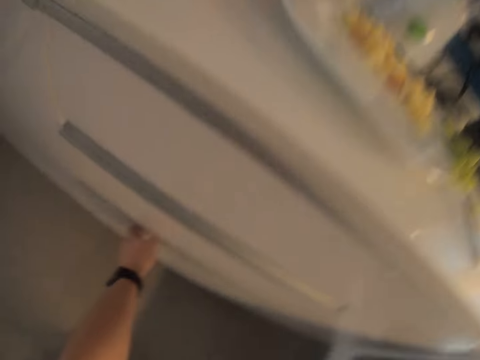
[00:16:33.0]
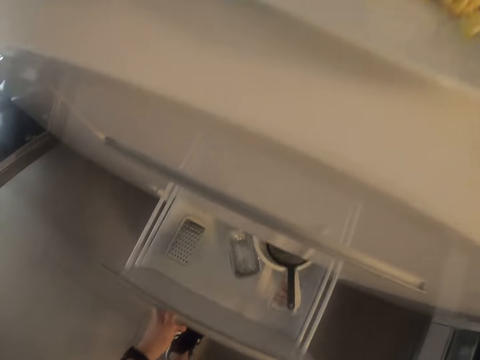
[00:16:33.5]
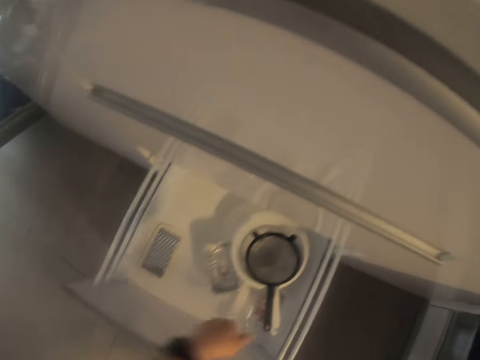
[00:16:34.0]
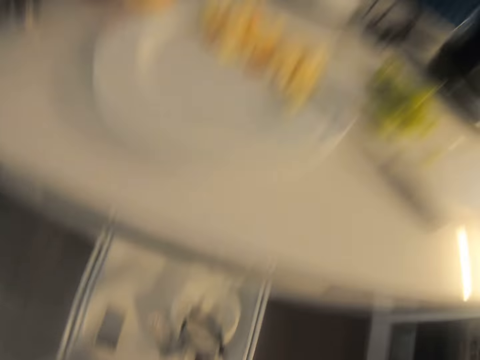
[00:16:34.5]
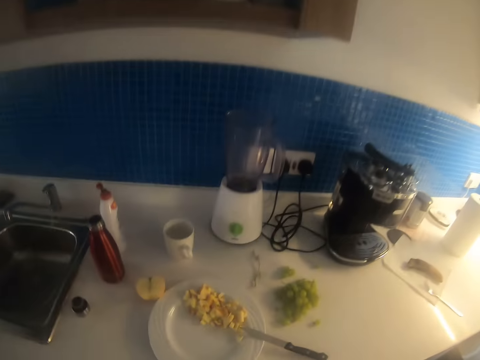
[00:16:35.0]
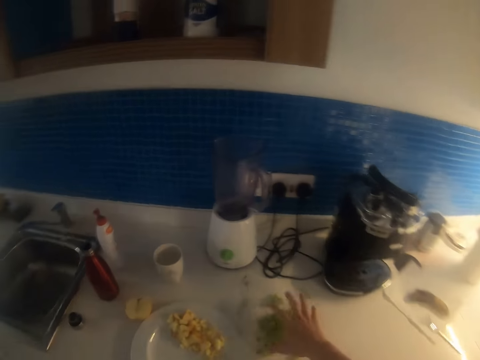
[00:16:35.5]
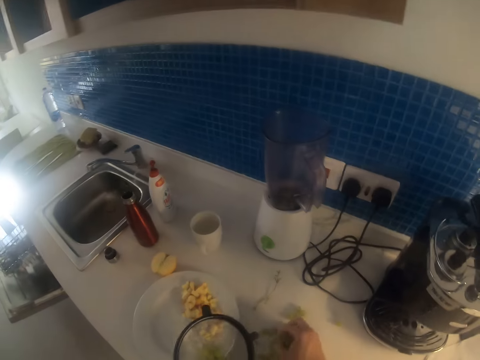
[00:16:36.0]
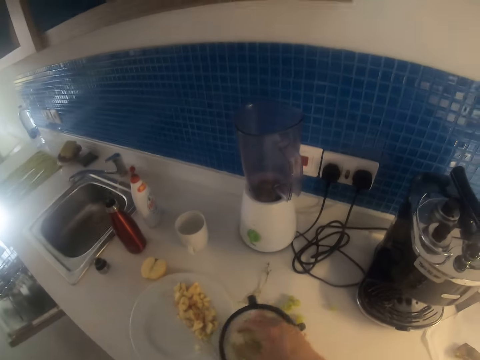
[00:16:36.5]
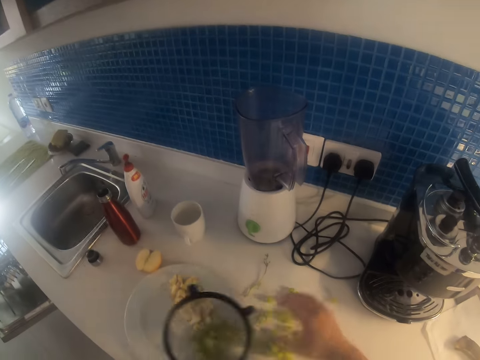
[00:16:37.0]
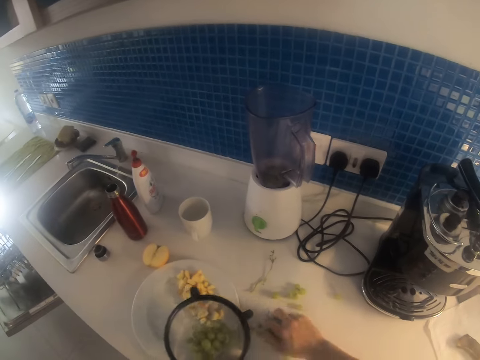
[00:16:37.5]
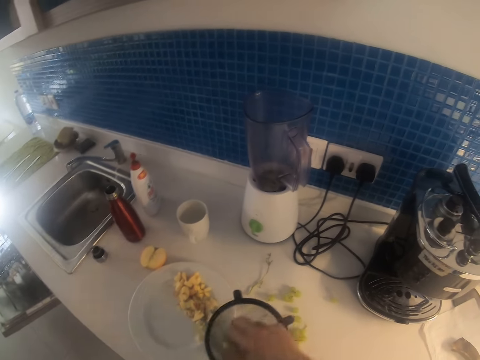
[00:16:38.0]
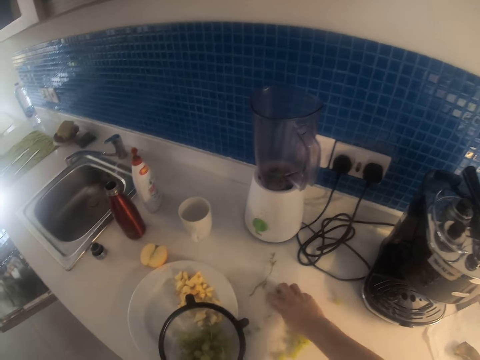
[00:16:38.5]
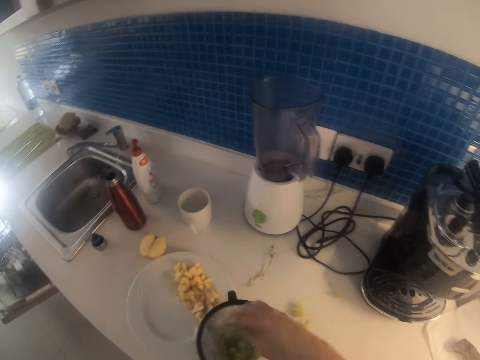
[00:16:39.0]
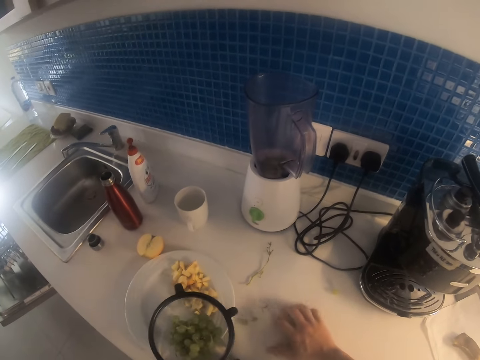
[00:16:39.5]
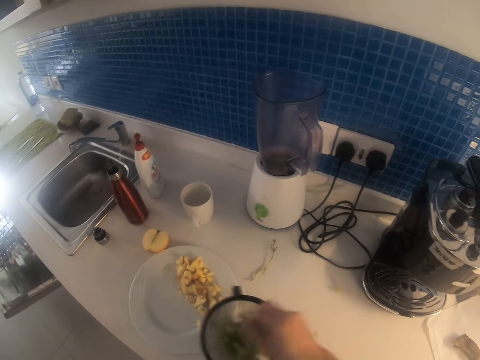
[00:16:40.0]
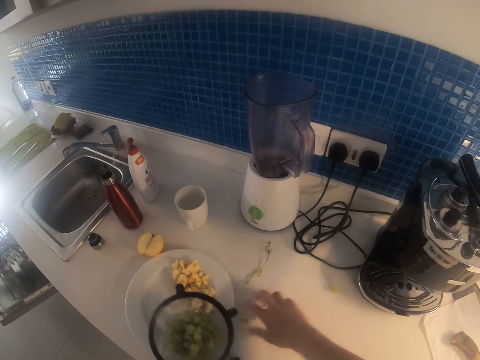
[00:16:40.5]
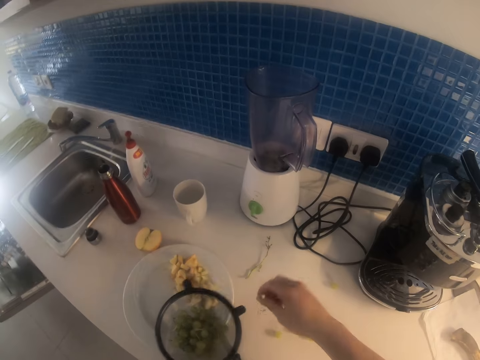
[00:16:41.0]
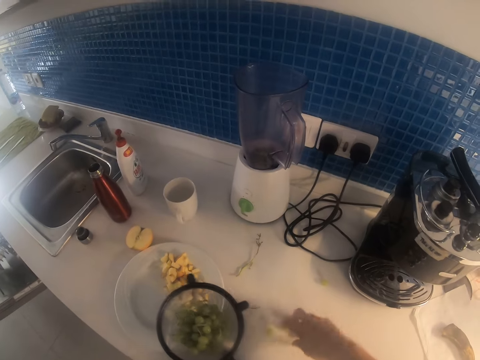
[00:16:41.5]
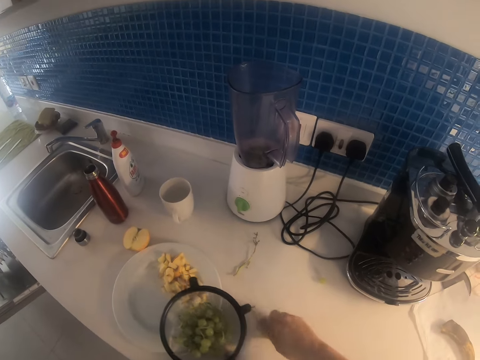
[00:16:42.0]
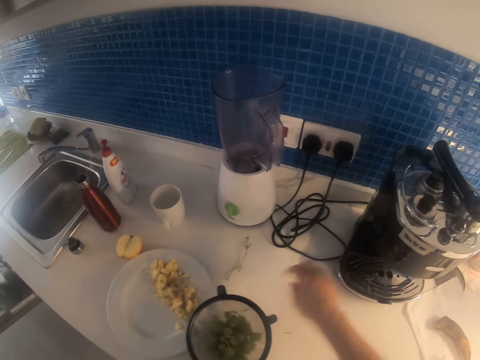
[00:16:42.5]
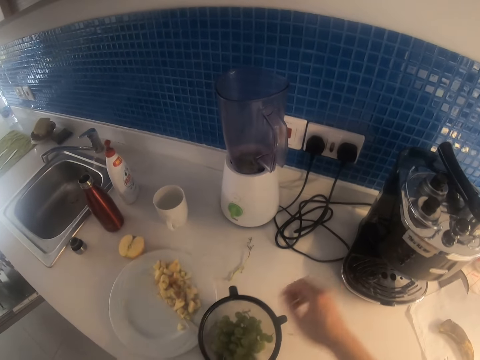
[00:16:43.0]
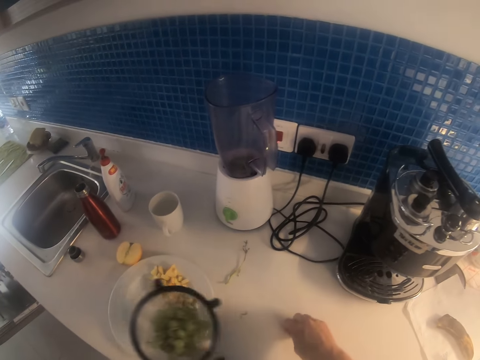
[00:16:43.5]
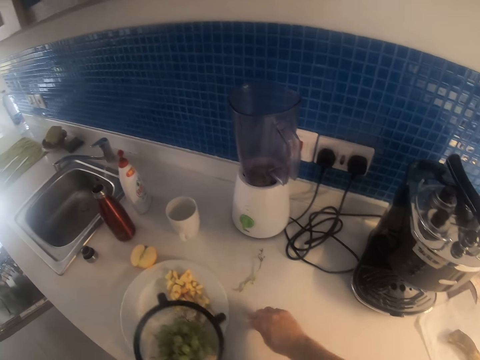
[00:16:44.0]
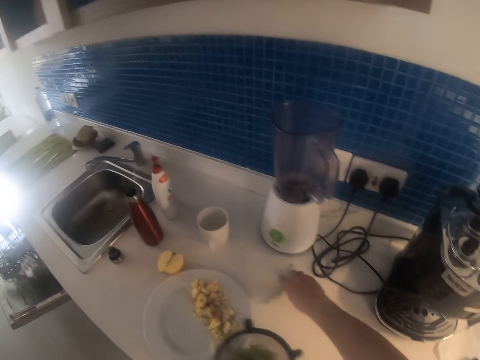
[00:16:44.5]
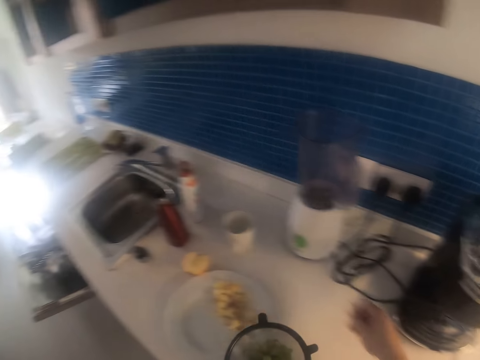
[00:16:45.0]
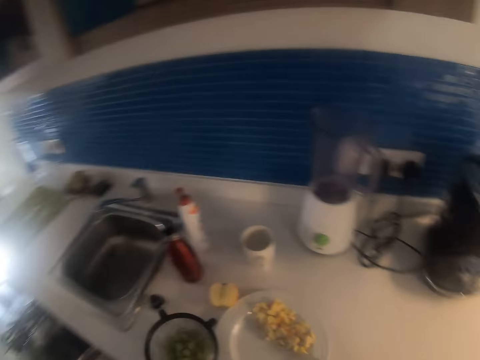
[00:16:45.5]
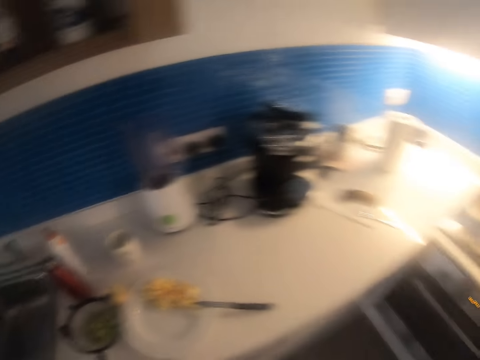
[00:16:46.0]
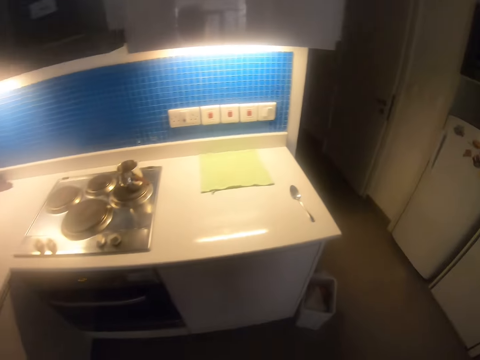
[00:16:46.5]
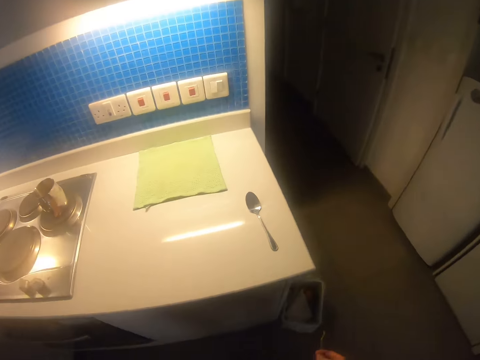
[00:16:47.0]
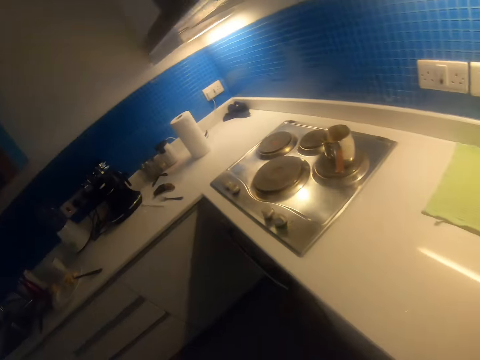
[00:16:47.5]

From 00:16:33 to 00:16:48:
The camera wearer pulls the drawer. They pick up a strainer sieve. They look at the table. They pick up the grapes. They put the grapes into the strainer sieve. They pick up the grapes. They put the grapes into the strainer sieve. They pick up the grapes. They put the grapes into the strainer sieve. They pick up the grapes. They put the grapes into the strainer sieve. They pick up the grapes. They put the grapes into the strainer sieve. They pick up the grapes. They pick up the rachis. They walk around.

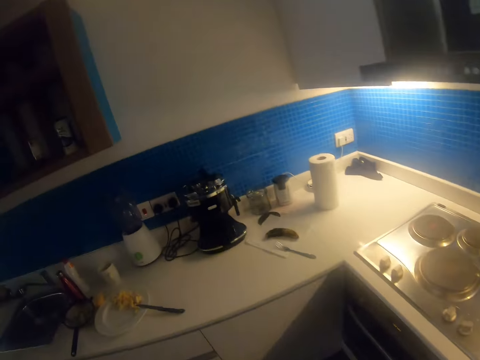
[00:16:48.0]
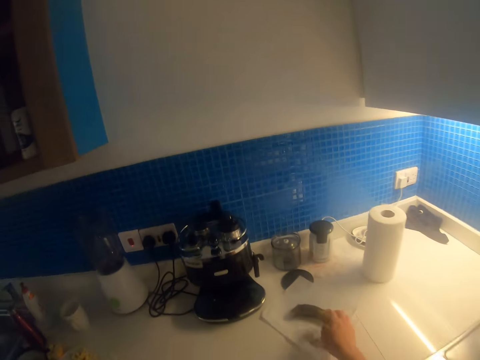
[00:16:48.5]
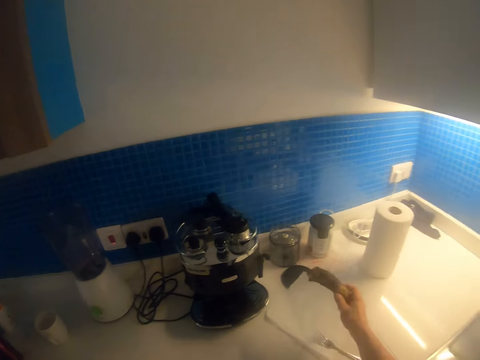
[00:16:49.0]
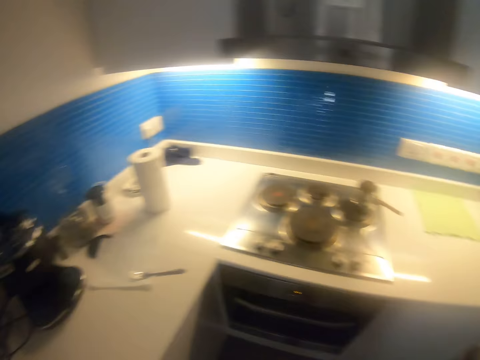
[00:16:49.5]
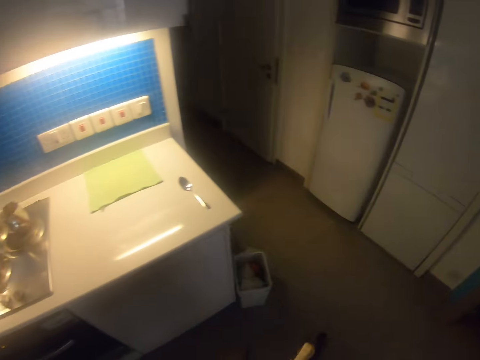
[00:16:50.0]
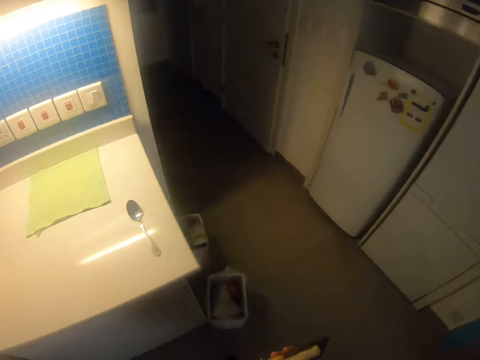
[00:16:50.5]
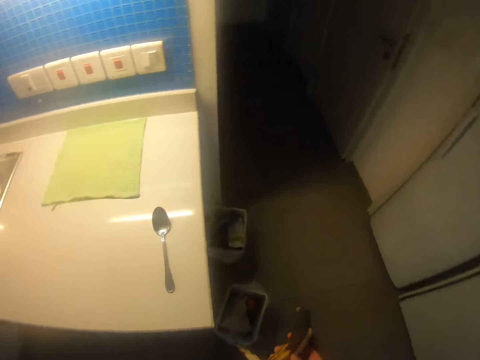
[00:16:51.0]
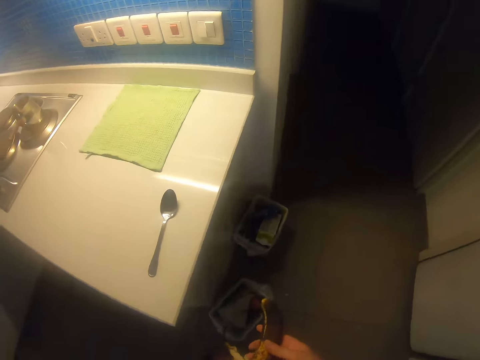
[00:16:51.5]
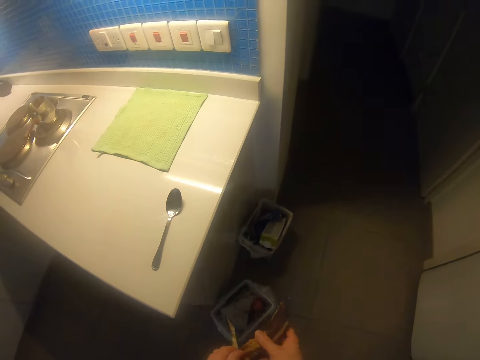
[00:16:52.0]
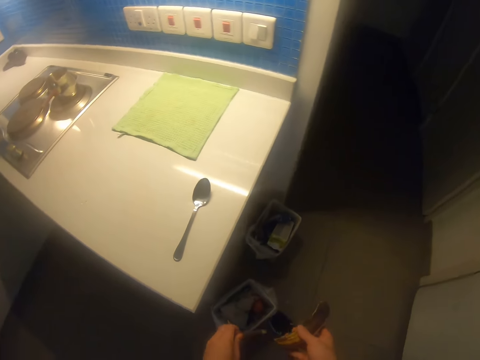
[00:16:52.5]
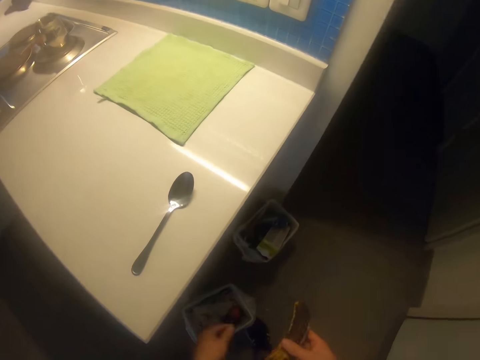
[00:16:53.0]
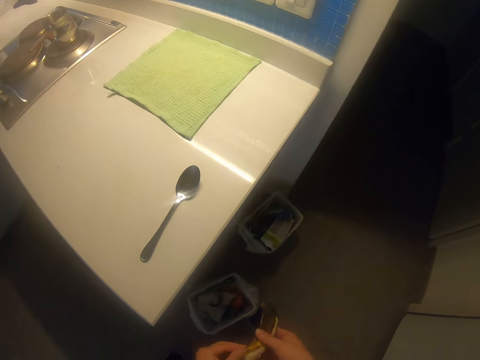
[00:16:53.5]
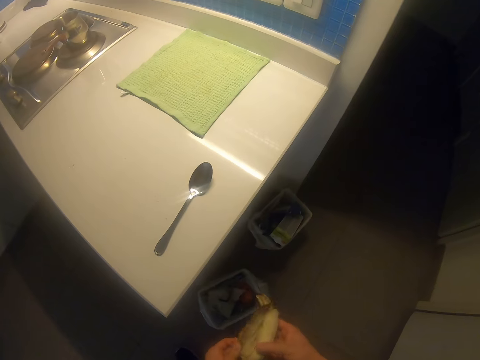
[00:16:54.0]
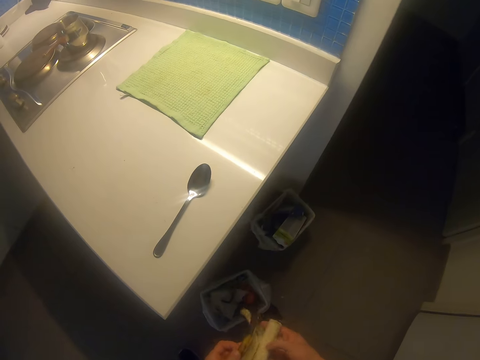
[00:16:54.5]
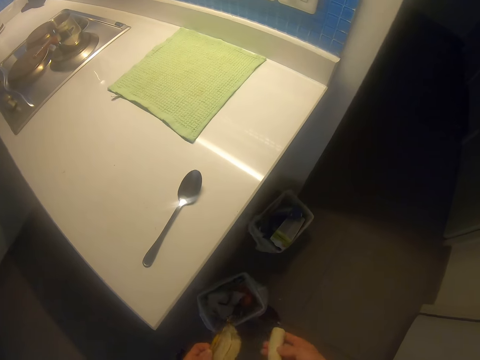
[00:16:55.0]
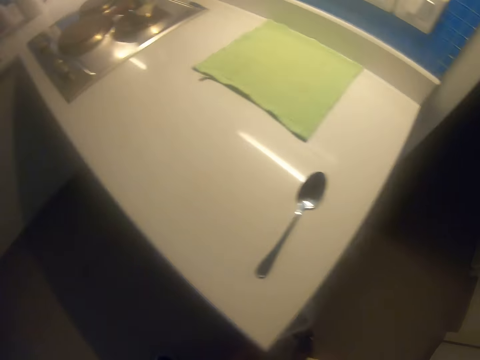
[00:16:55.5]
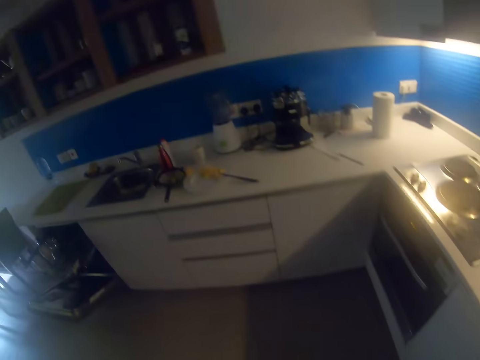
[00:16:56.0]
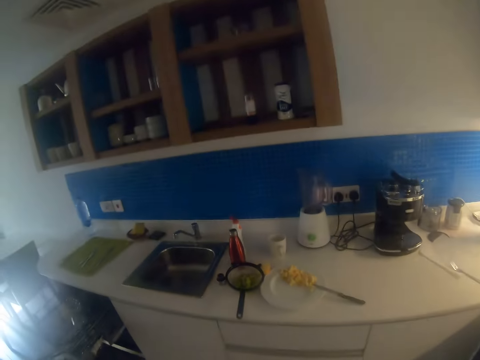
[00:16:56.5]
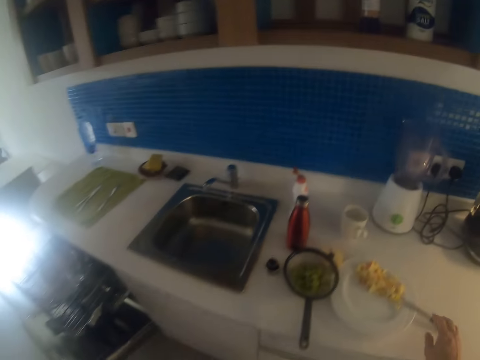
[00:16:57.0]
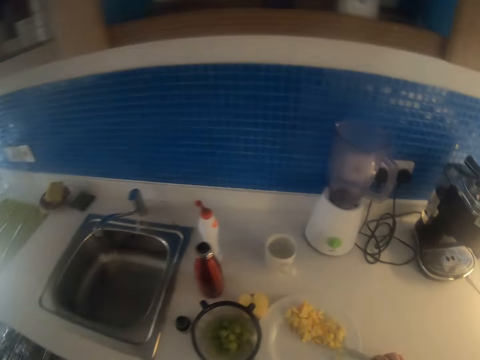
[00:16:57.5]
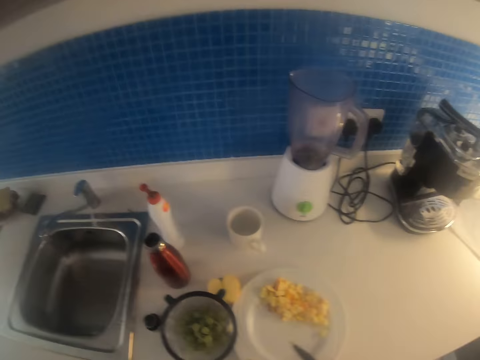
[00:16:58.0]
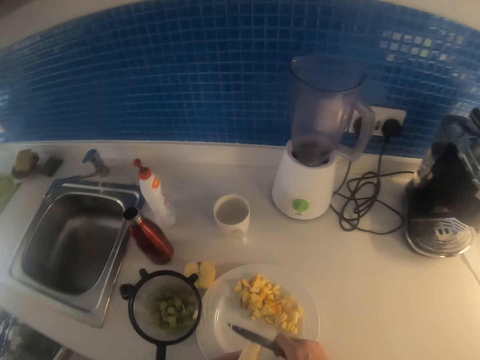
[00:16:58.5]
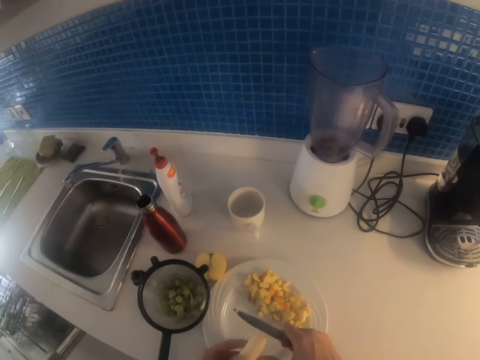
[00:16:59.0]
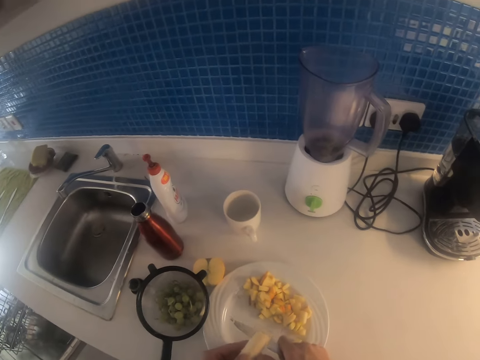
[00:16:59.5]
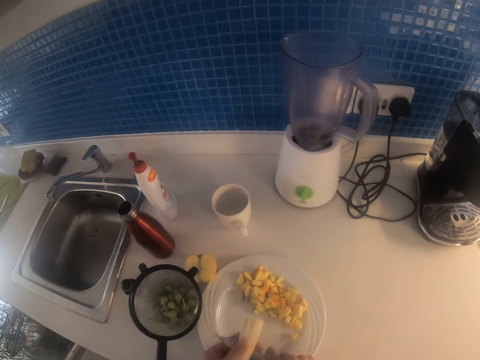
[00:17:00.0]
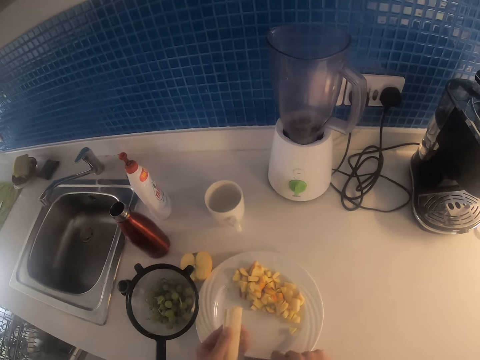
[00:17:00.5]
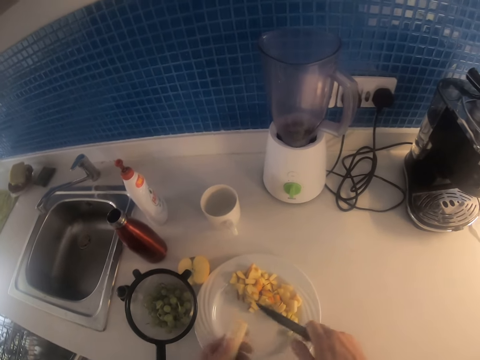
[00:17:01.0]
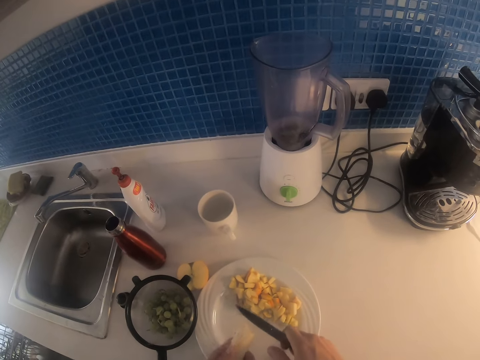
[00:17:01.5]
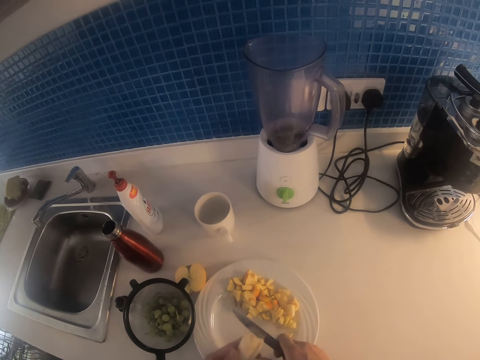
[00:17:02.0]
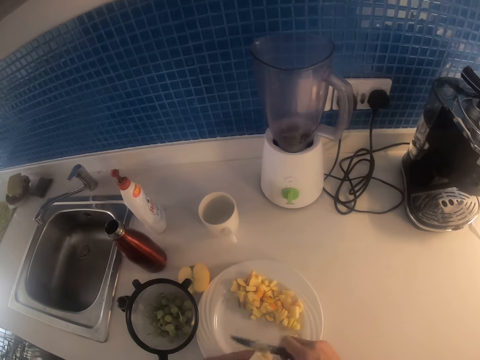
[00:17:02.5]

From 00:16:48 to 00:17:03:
The camera wearer picks up a banana. They walk around. They peel the banana. They drop the banana peel on the dustbin. They peel the banana. They drop the banana peel on the dustbin. They walk around. They pick up the knife. They cut the banana with the knife on the plate with apples.
